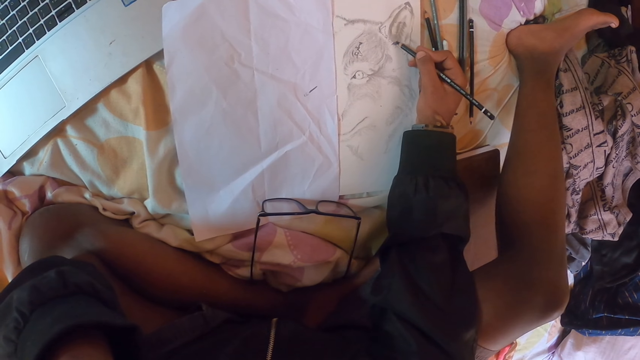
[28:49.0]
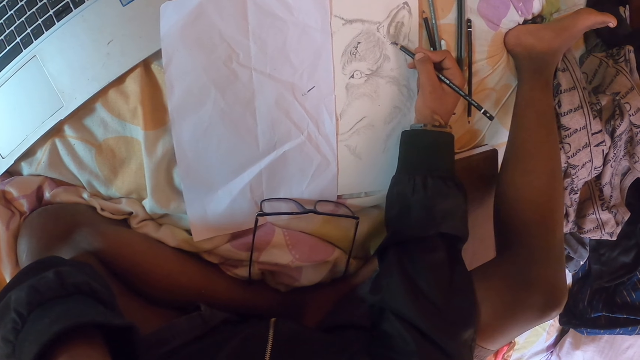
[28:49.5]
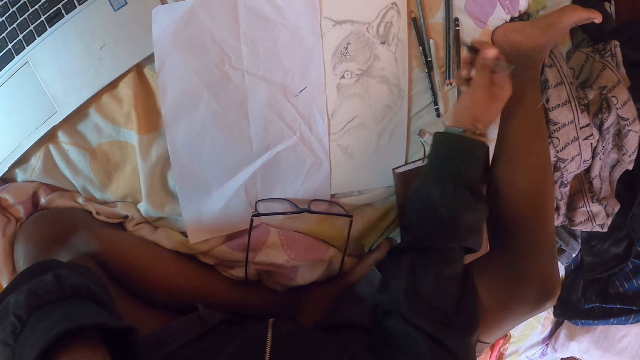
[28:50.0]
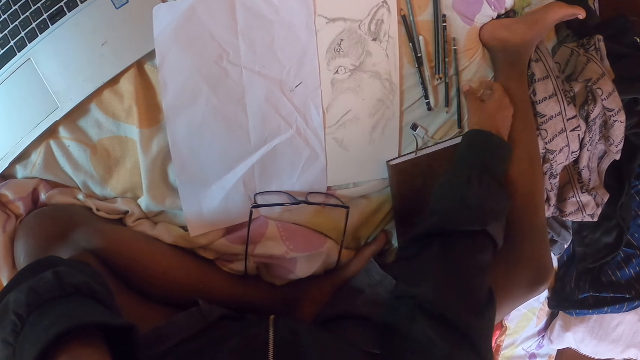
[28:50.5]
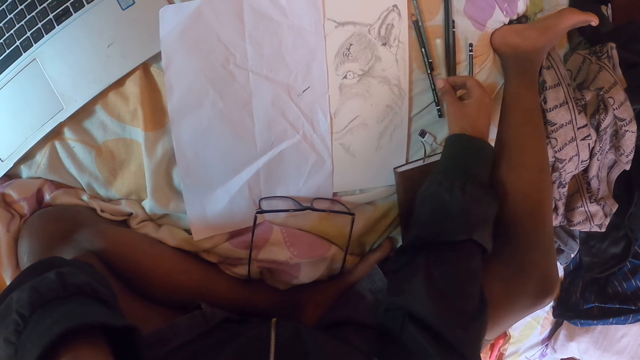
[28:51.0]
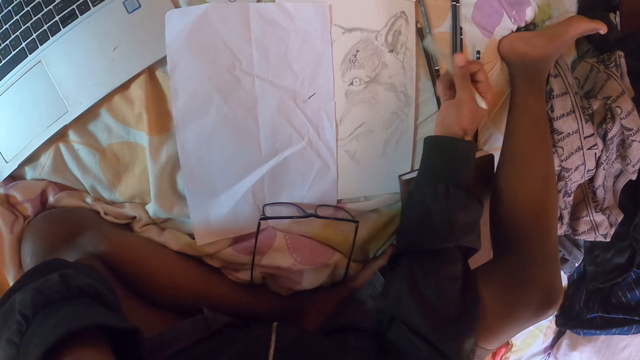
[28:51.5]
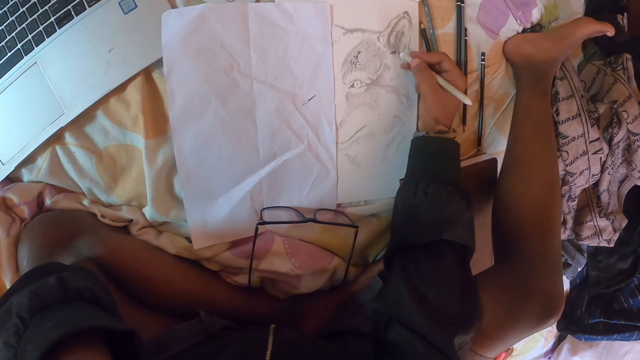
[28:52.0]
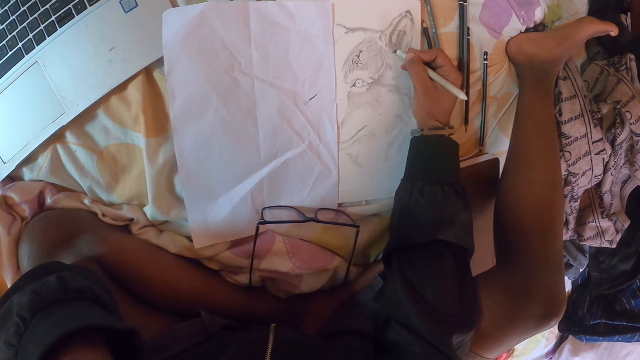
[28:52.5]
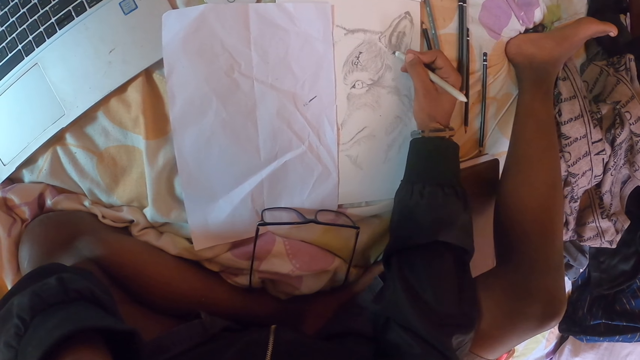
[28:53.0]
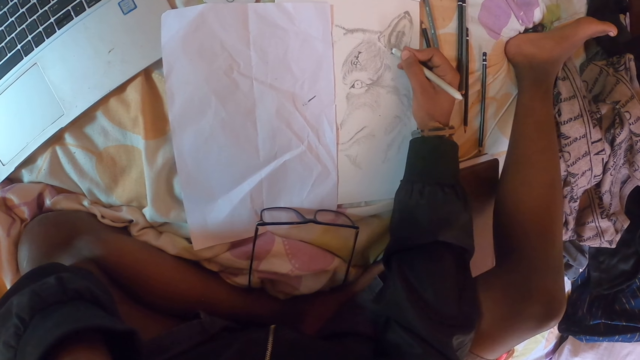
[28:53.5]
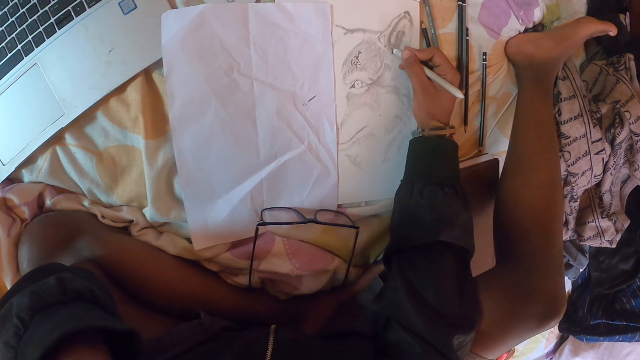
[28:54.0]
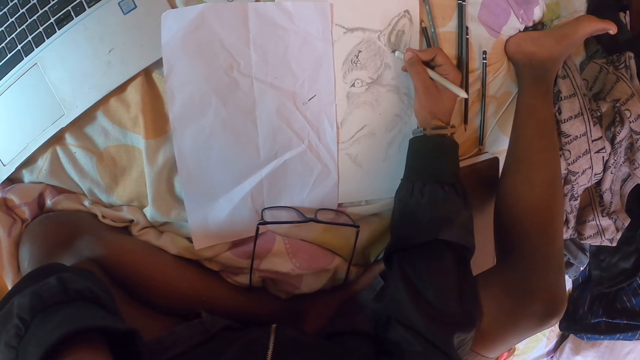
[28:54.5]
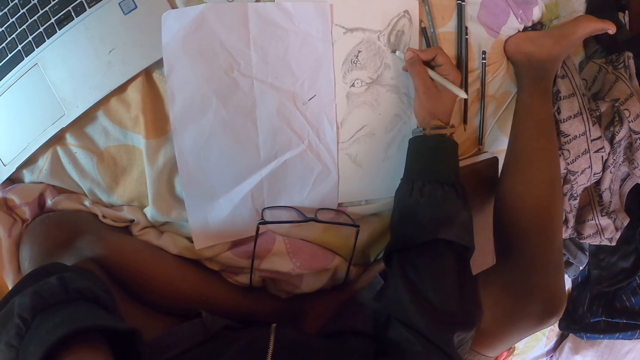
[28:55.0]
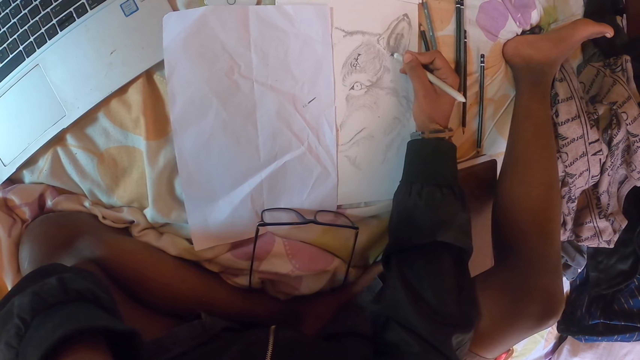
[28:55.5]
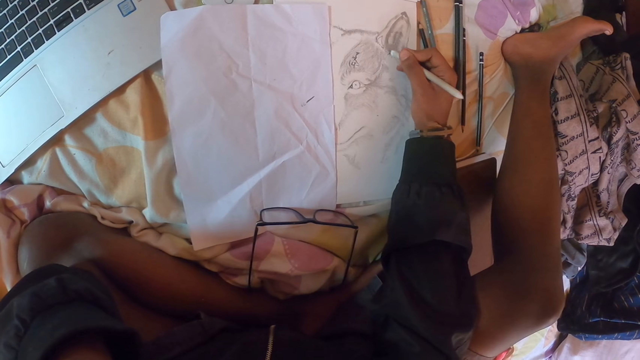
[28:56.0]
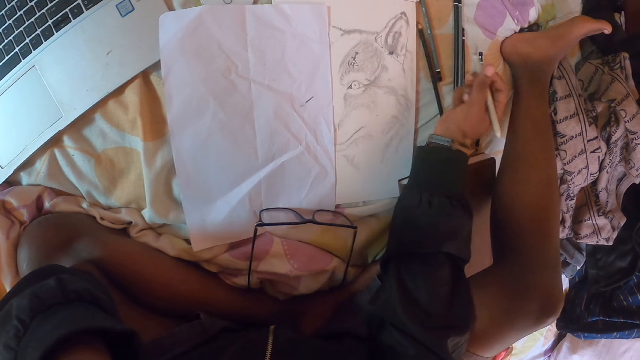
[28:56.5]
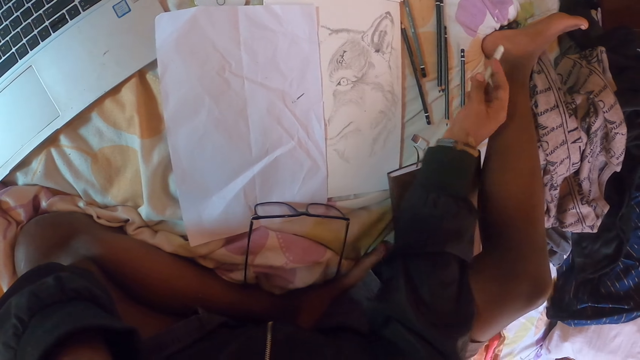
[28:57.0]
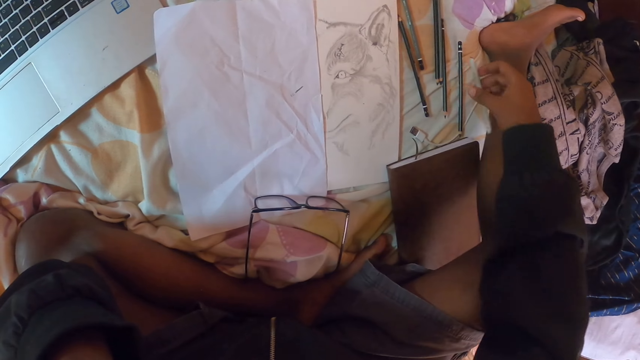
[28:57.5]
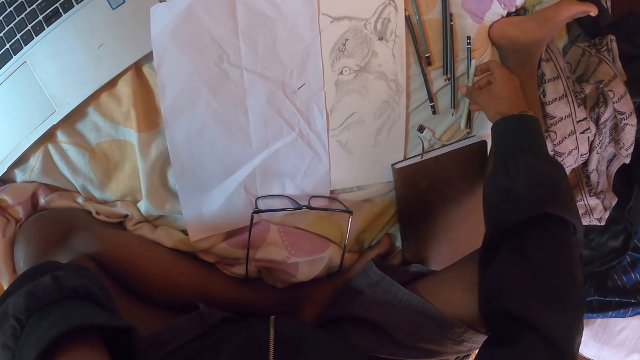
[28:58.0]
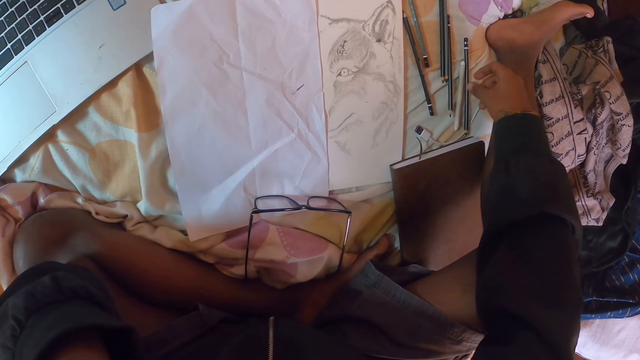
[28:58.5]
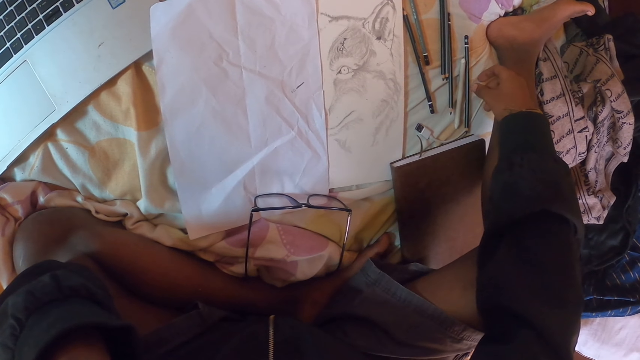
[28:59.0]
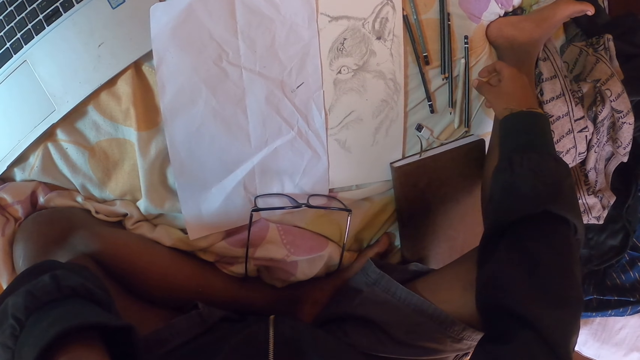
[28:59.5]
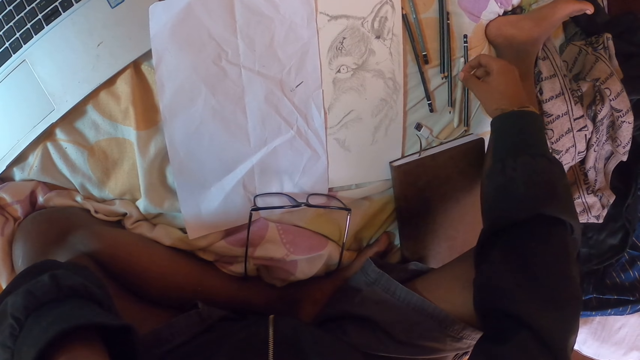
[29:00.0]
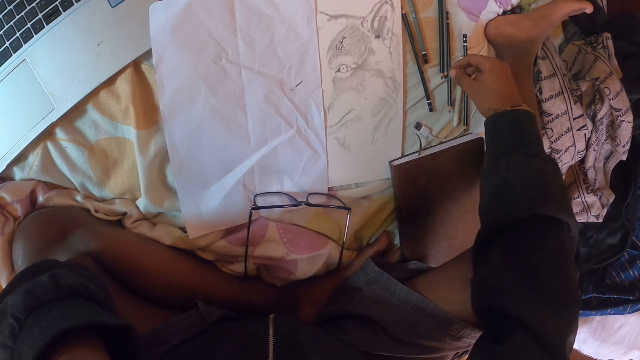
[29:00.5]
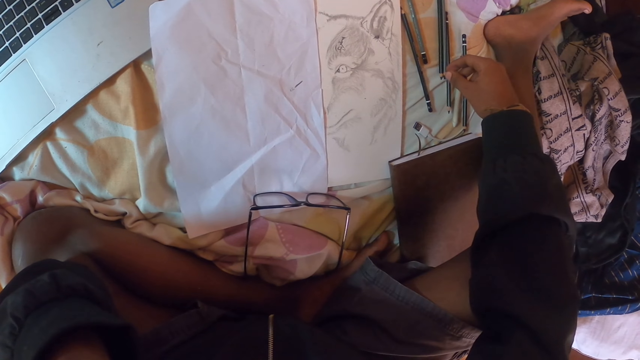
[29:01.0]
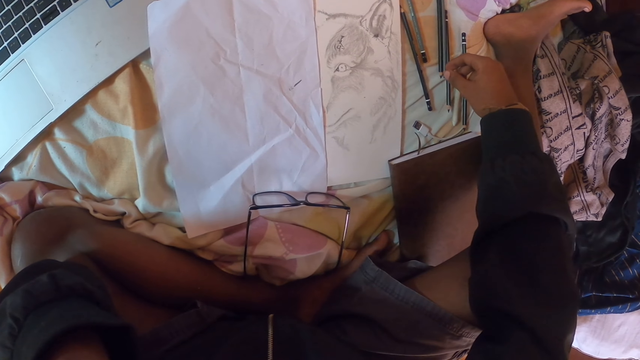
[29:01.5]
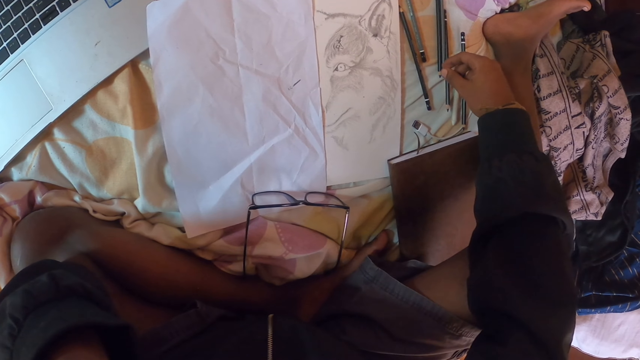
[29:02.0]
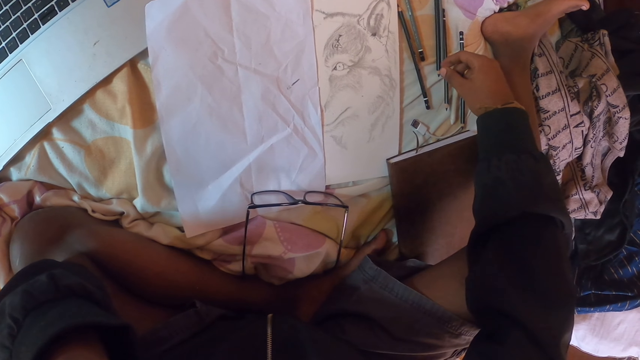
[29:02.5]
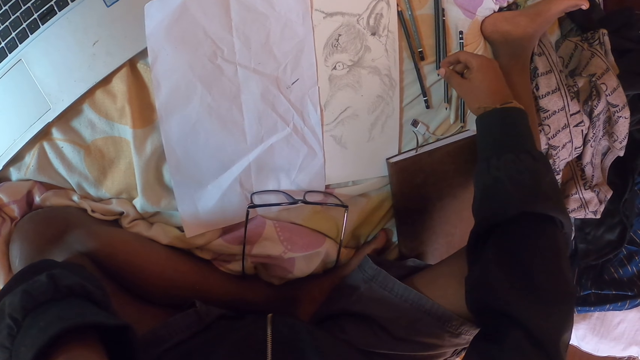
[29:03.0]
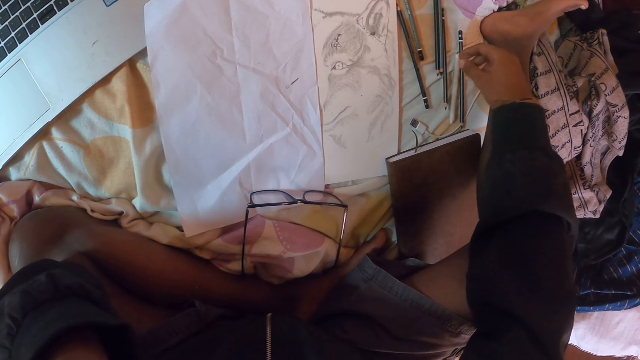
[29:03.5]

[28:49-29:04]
The camera wearer drops the pencil on the bed. They pick up the pencil. They draw on a paper with the pencil. They look at the drawing. They drop the pencil on the bed. They look at the drawing.

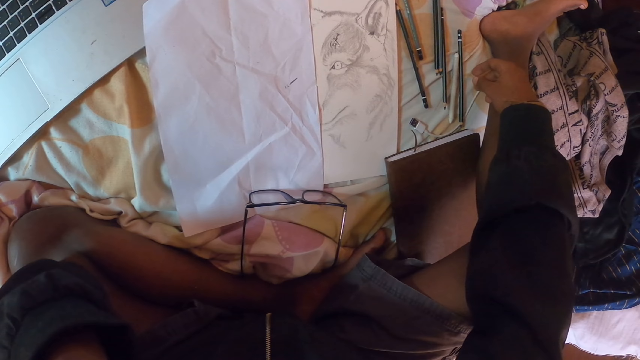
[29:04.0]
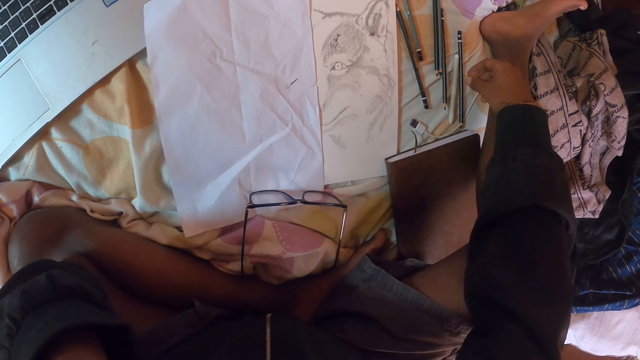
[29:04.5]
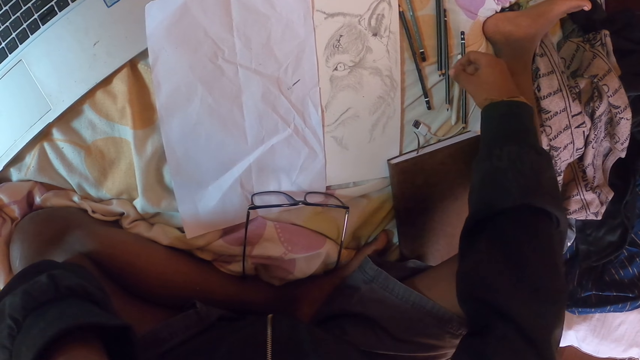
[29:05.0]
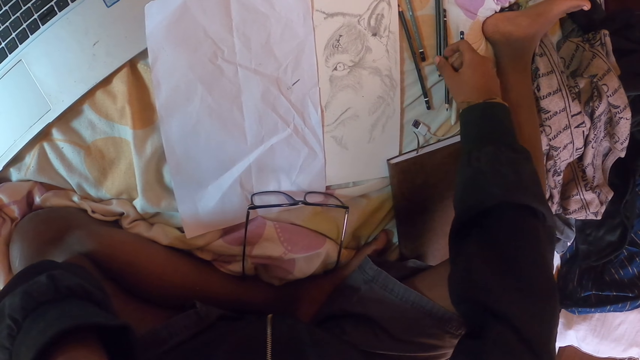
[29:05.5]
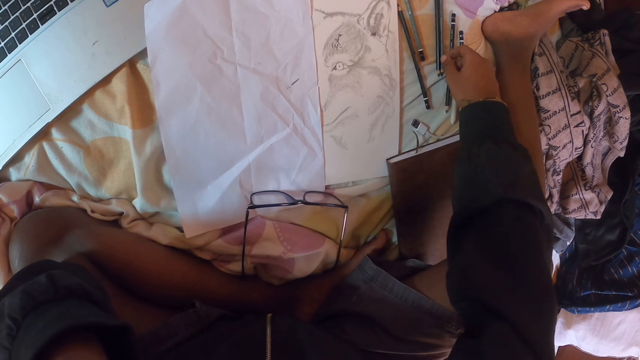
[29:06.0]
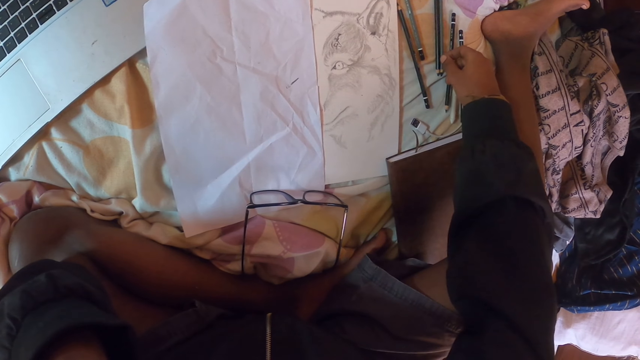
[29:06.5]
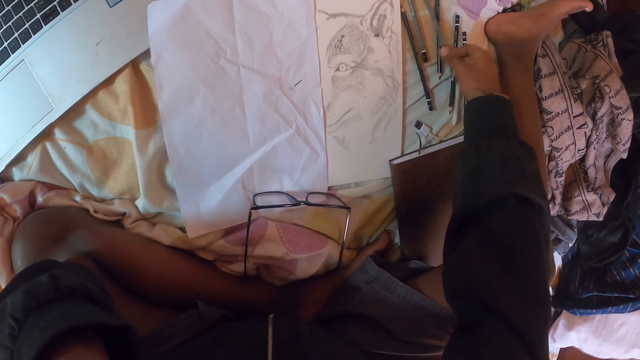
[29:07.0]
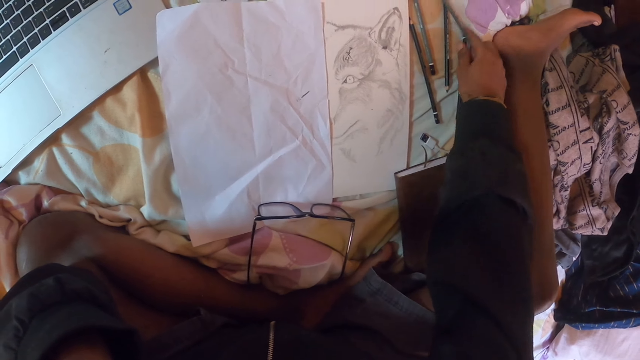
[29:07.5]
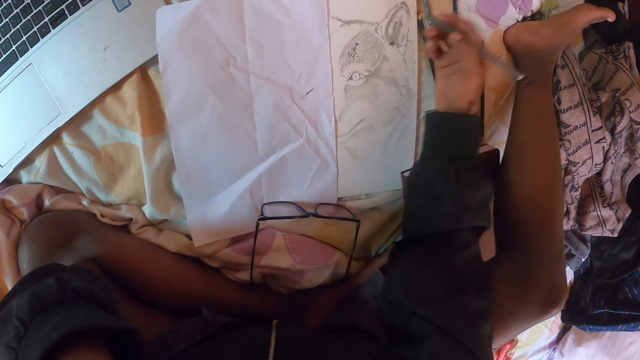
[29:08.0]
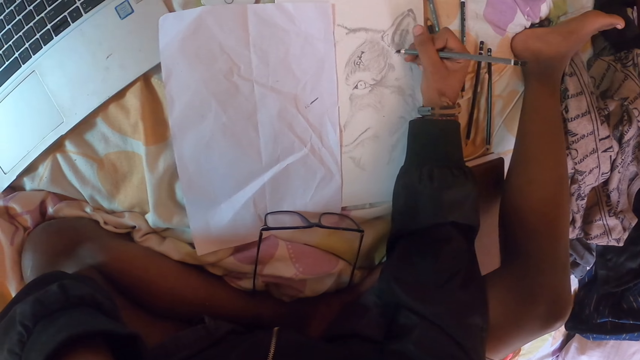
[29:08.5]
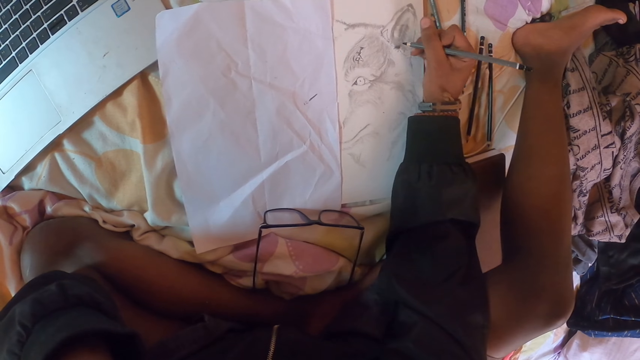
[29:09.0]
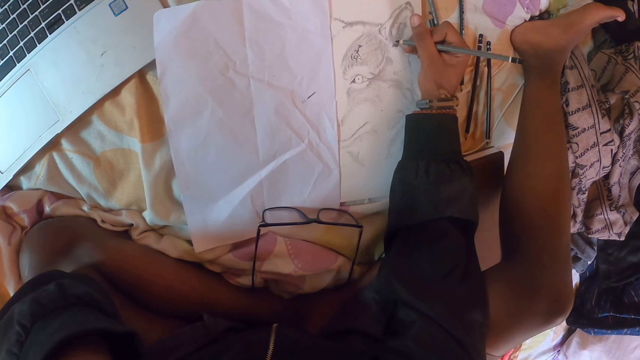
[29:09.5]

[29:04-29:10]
The camera wearer touches a pencil. They pick up the pencil. They draw on a paper with the pencil.
